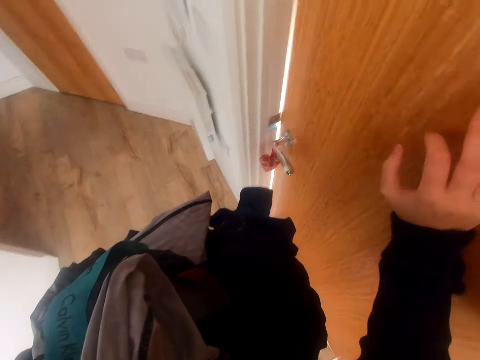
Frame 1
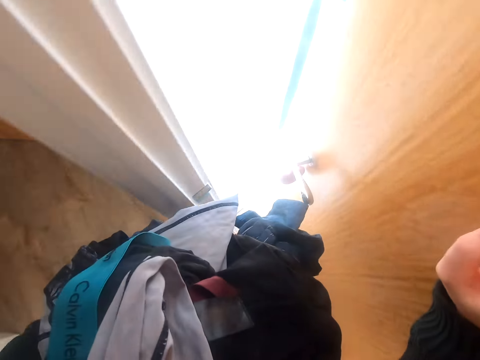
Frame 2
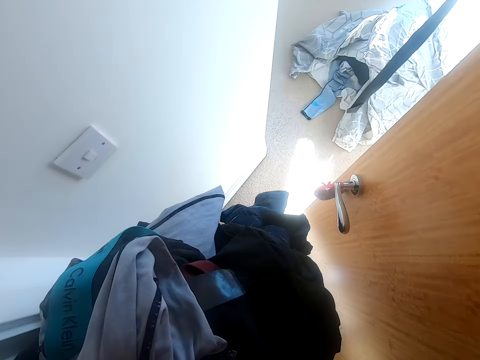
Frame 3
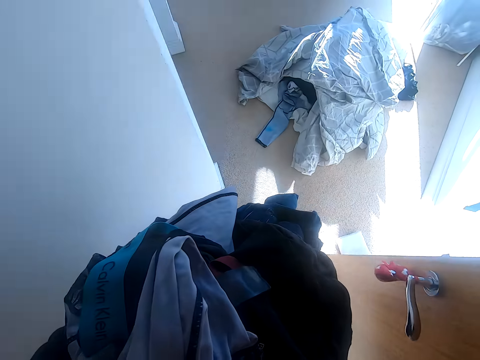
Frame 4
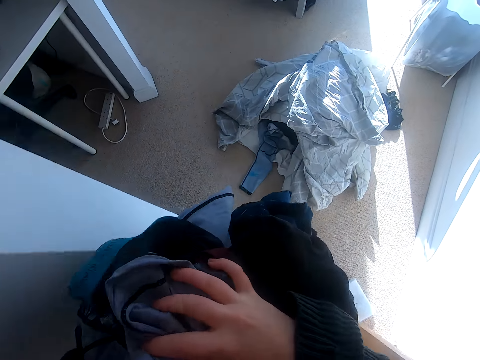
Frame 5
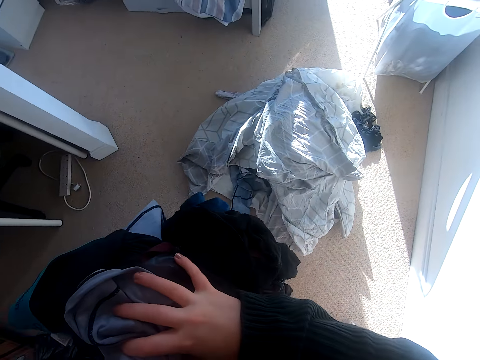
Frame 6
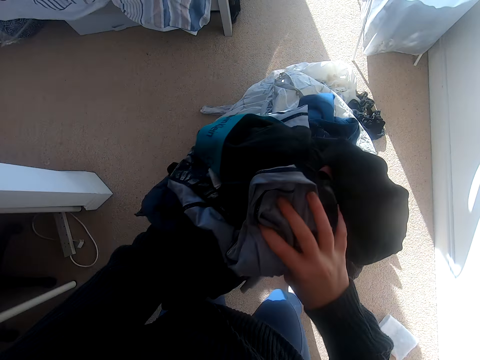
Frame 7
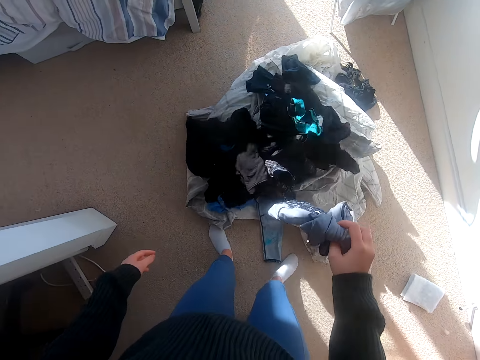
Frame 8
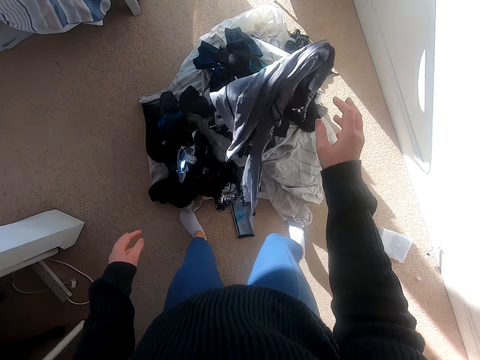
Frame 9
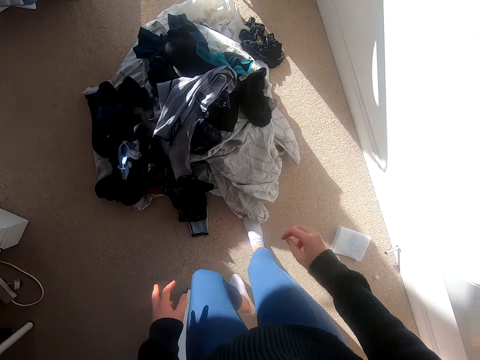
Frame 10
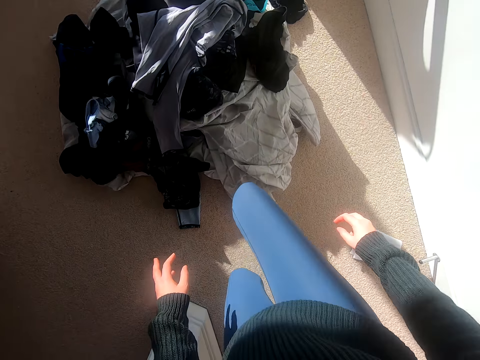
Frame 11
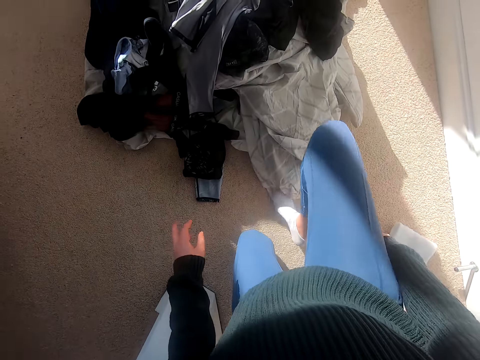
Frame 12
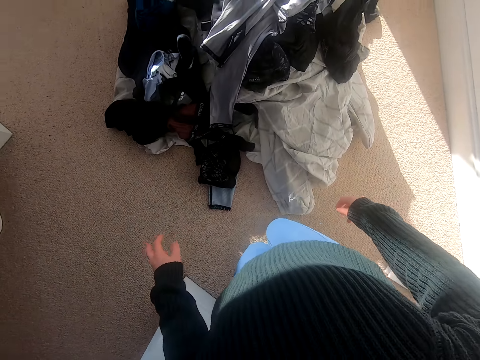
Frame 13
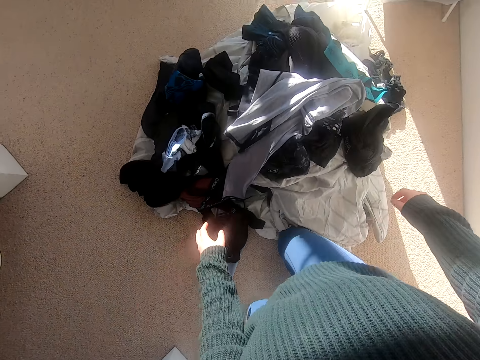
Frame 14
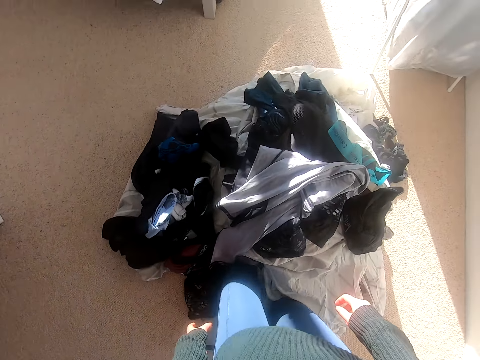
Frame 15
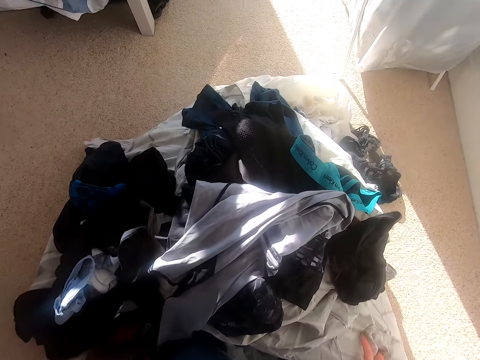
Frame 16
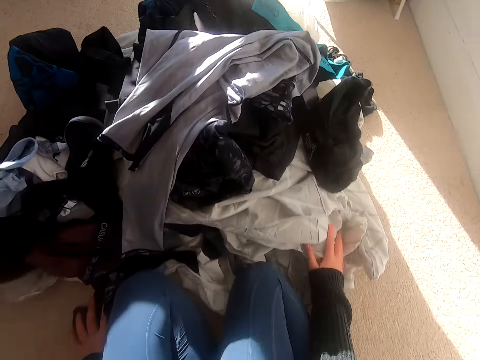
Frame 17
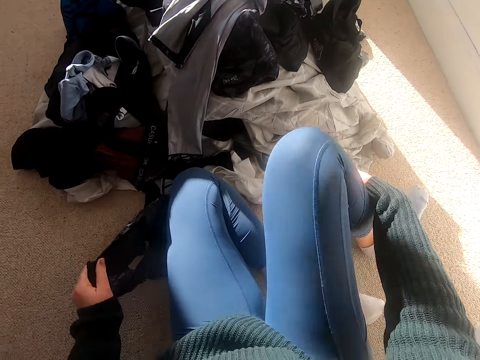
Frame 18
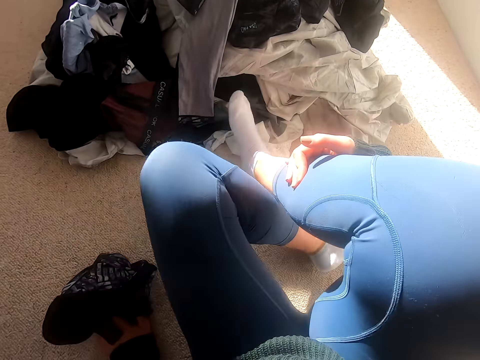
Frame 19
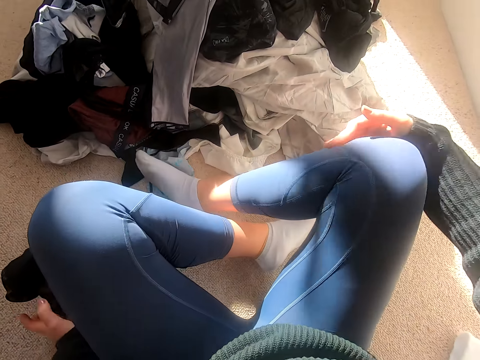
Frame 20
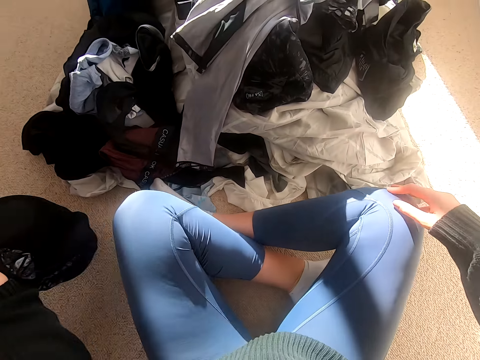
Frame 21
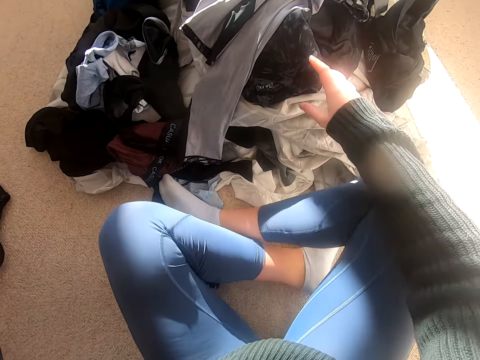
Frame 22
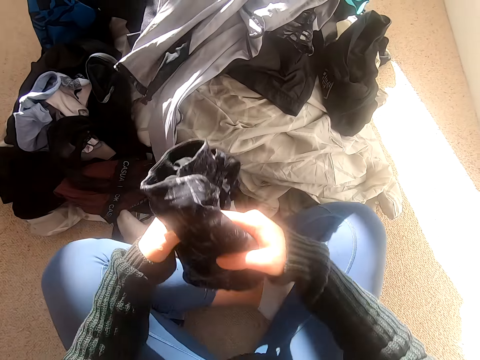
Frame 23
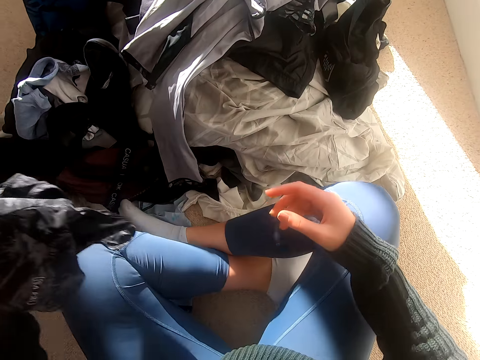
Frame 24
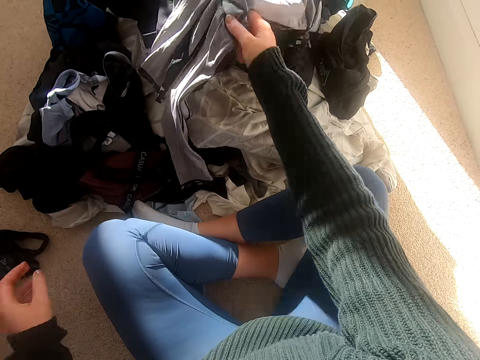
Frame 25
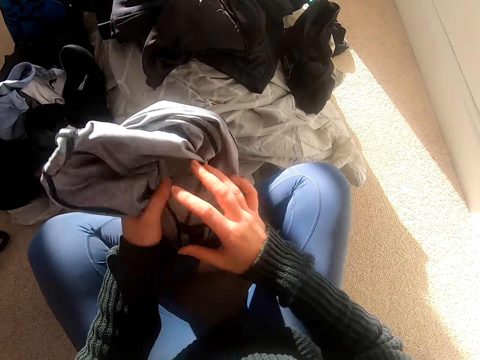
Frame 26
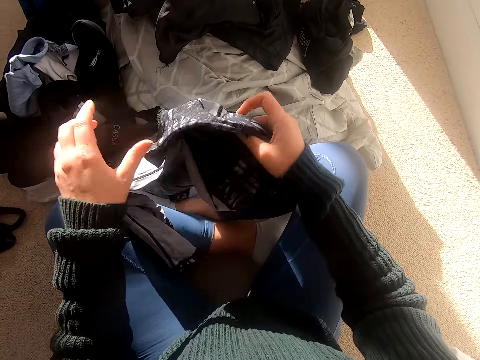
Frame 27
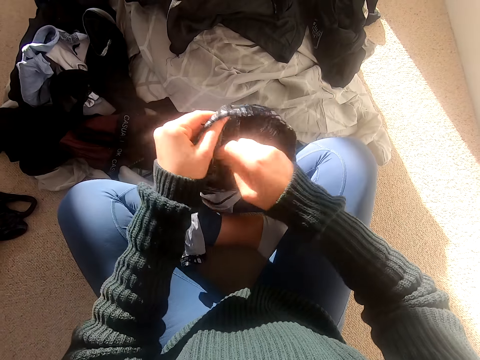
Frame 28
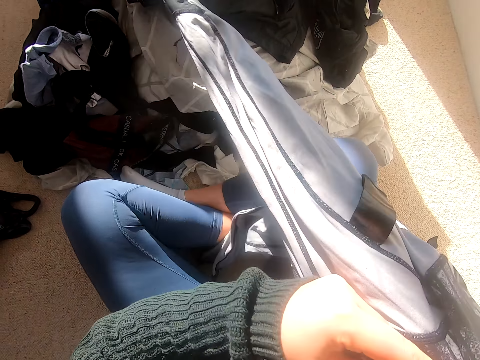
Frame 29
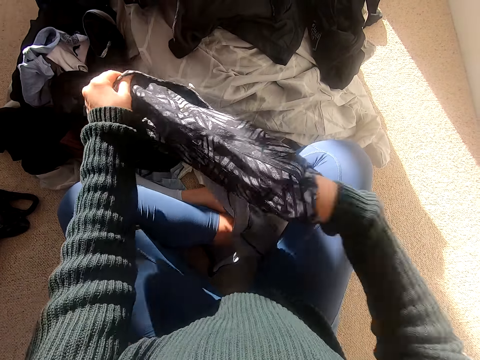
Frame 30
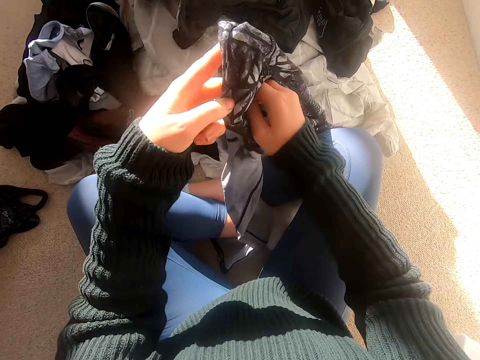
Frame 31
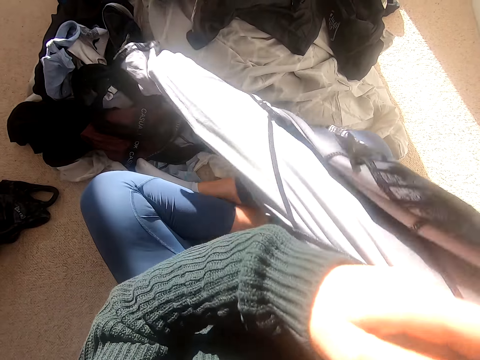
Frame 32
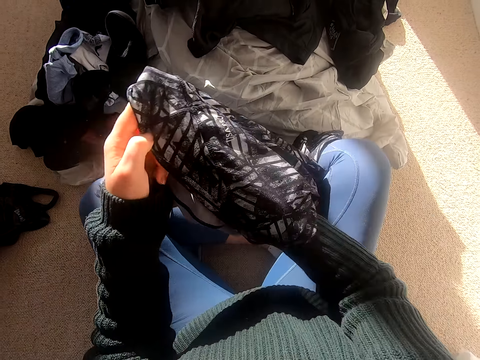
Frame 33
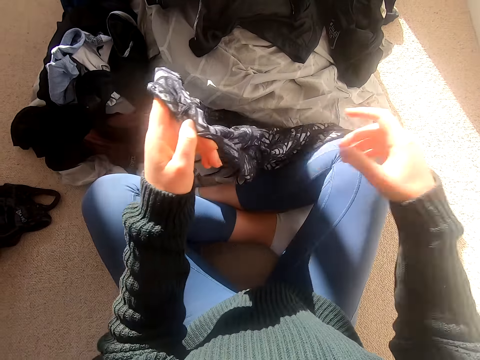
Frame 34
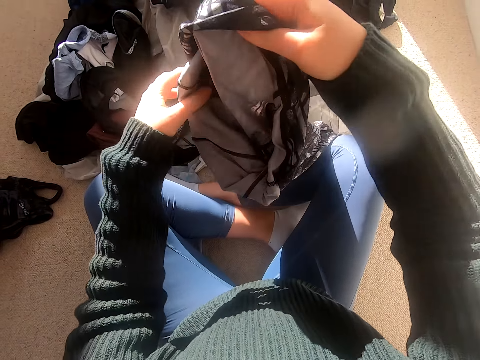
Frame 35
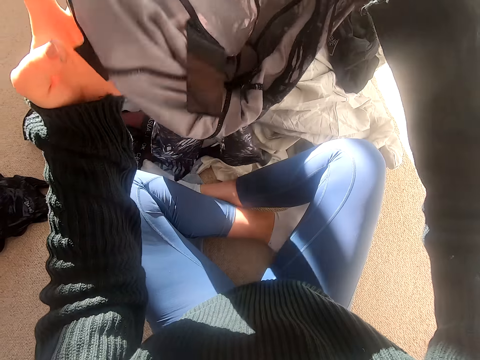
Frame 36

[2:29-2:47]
The camera wearer opens the door. They drop the clothes on the floor. They kneel on the floor. They pick up the cloth. They sit on the floor. They put the cloth aside. They pick up the cloth. They put the cloth aside. They hold the cloth. They pick up the cloth. They turn the cloth.

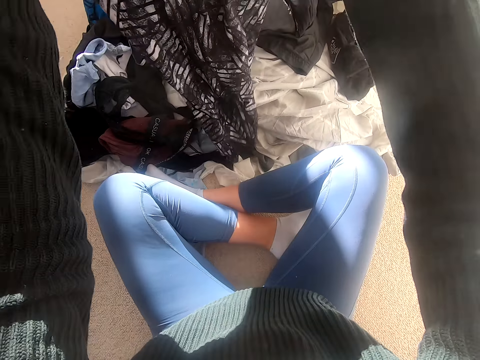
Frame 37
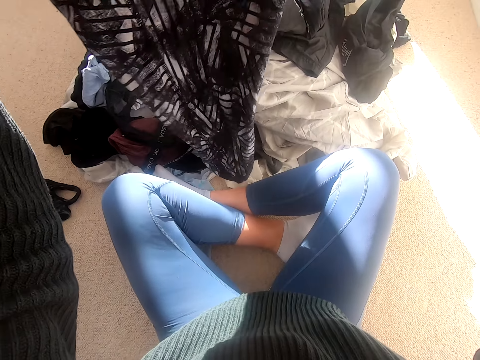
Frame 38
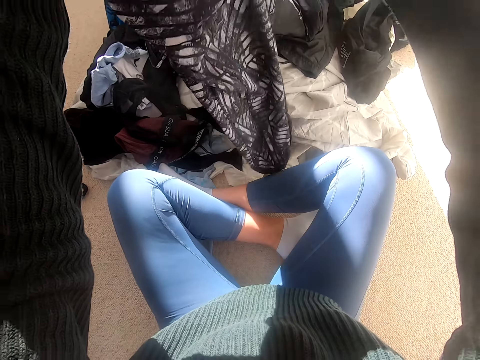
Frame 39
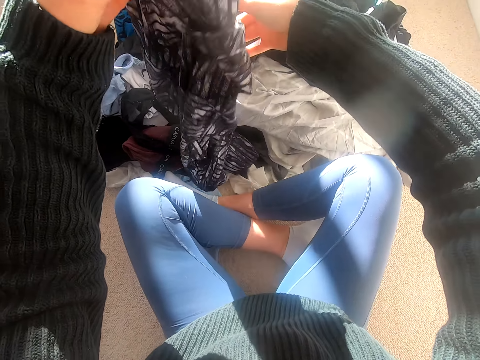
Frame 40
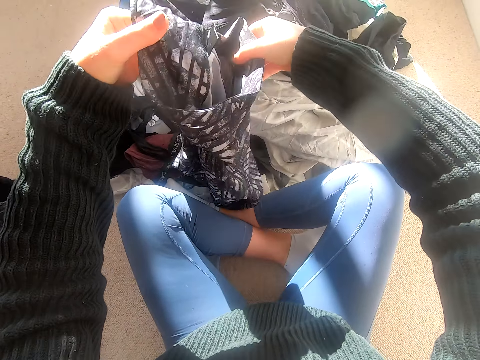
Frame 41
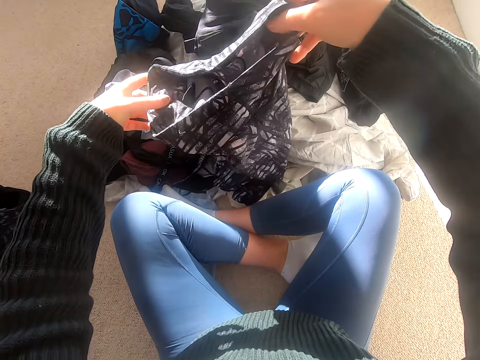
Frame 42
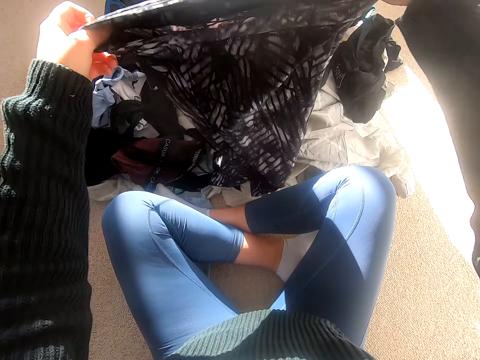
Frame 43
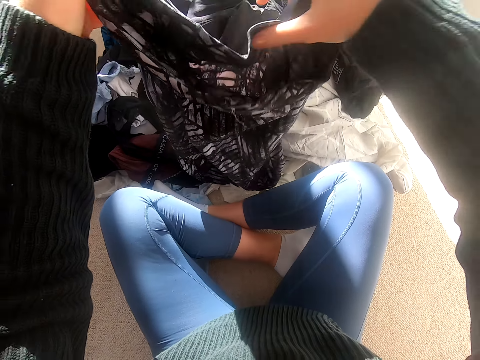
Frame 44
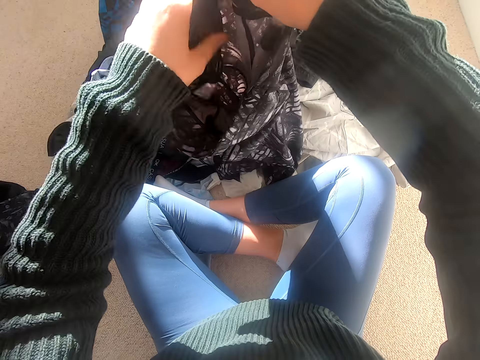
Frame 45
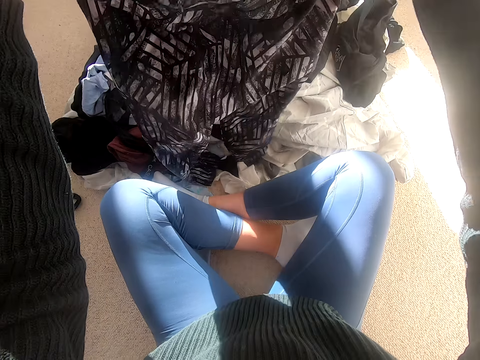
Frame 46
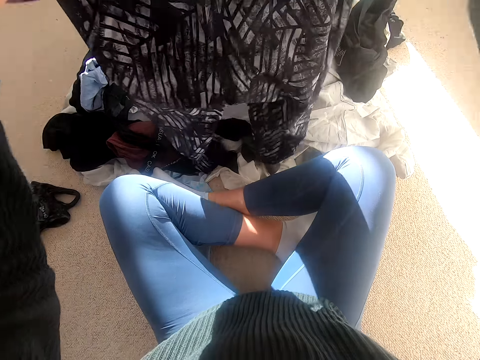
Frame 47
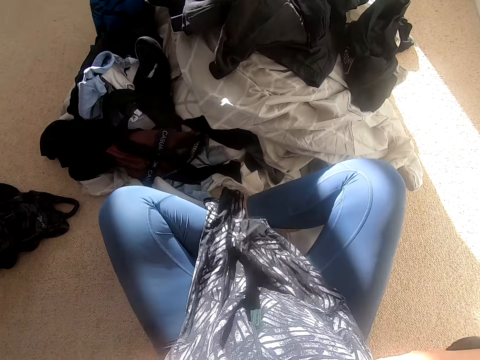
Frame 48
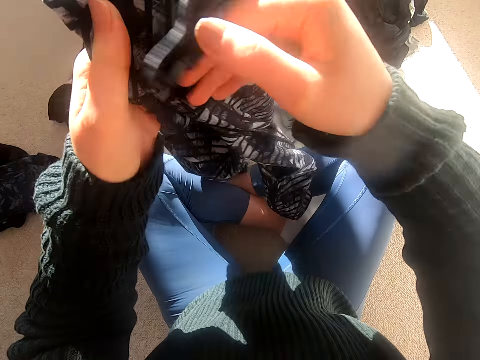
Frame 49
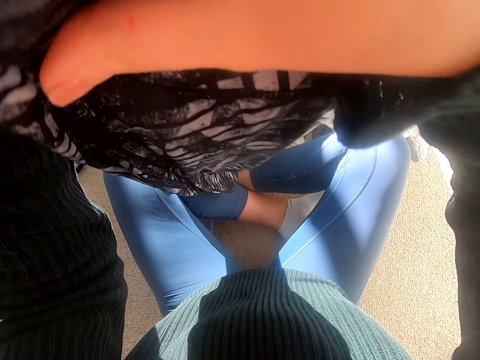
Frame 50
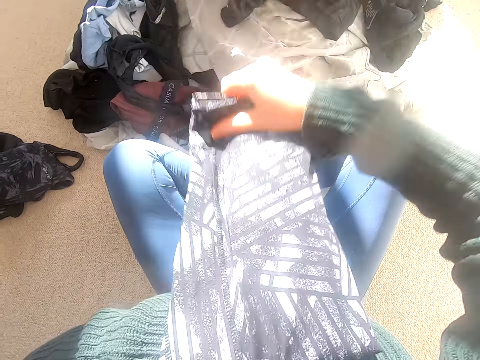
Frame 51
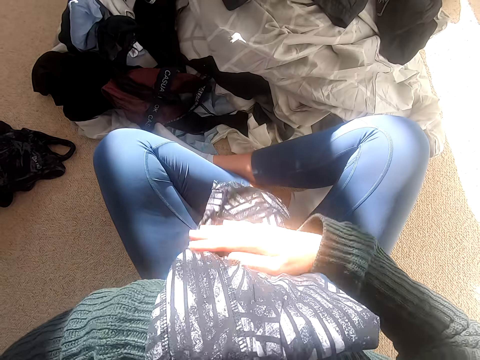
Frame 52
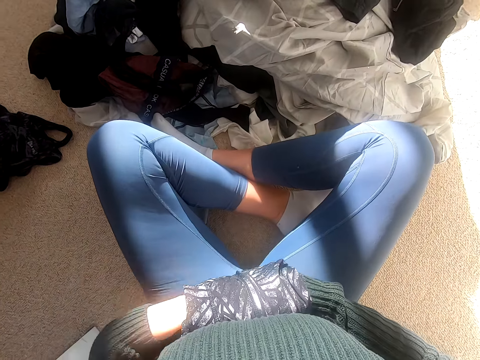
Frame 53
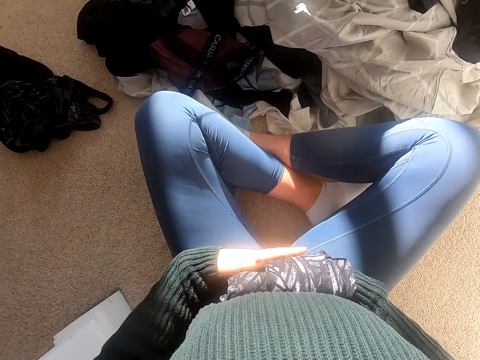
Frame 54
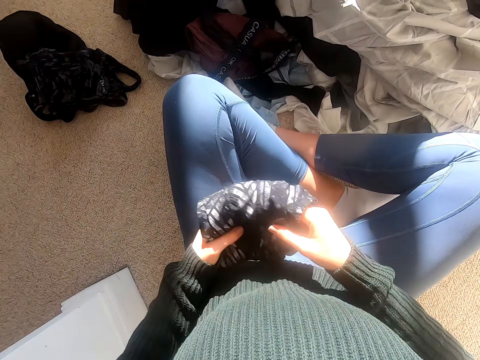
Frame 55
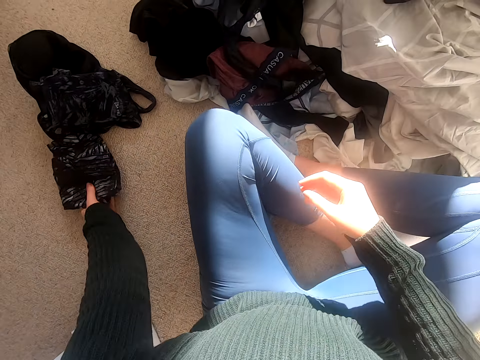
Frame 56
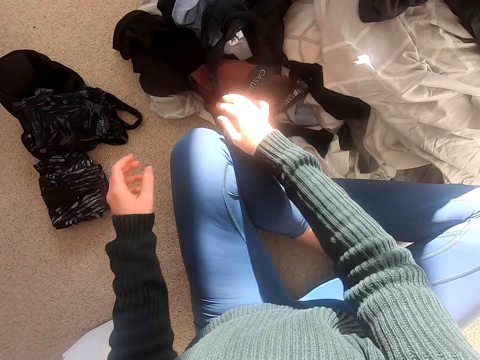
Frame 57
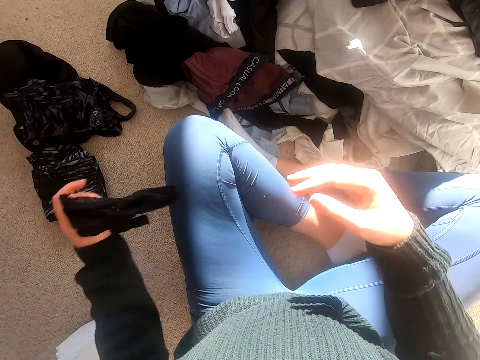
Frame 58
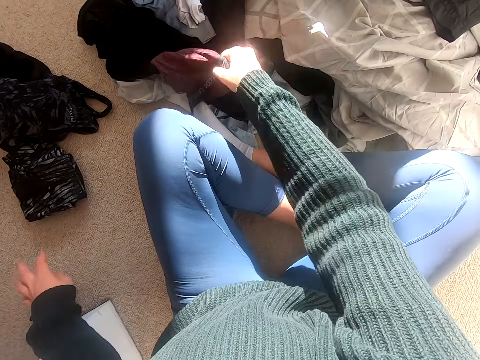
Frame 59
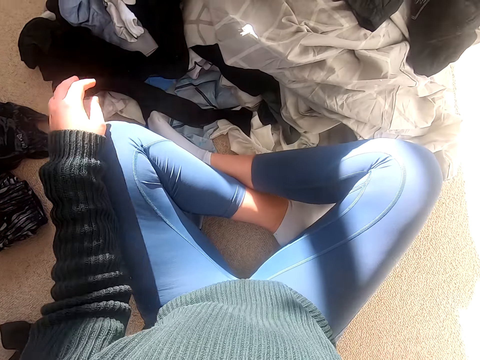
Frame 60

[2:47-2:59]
The camera wearer moves the cloth to the chest. They fold the trouser. They put the trouser on the floor. They pick up the socks. They put the socks aside. They put the clothes aside.
